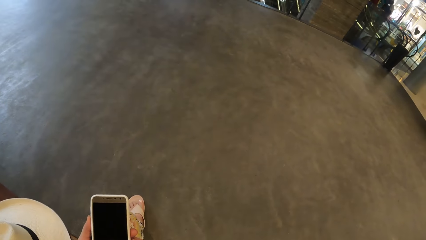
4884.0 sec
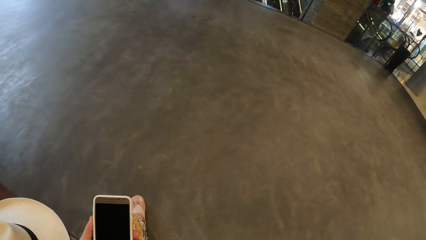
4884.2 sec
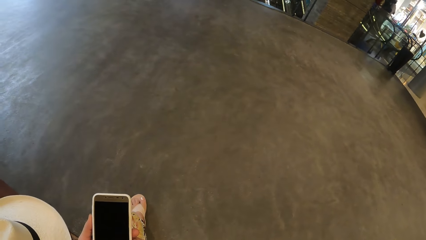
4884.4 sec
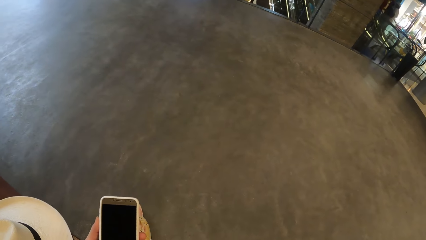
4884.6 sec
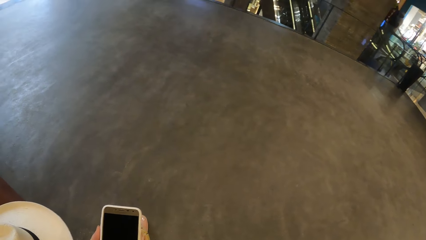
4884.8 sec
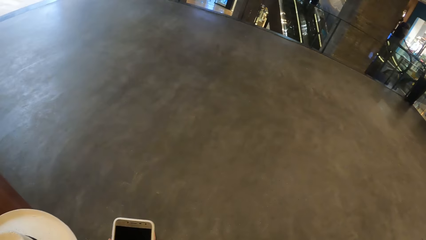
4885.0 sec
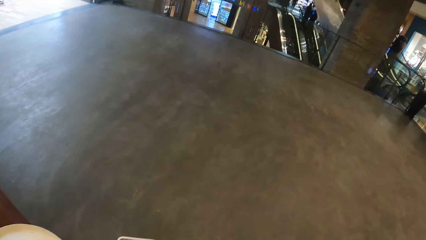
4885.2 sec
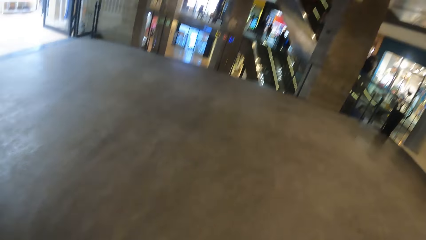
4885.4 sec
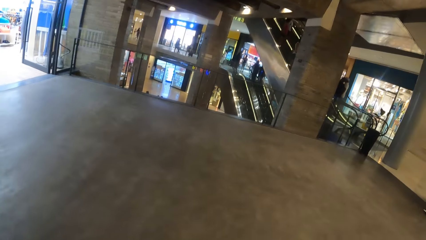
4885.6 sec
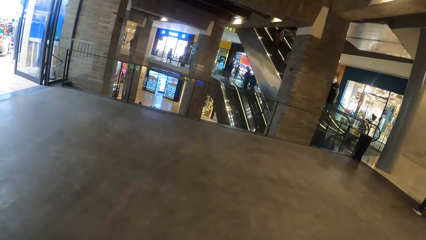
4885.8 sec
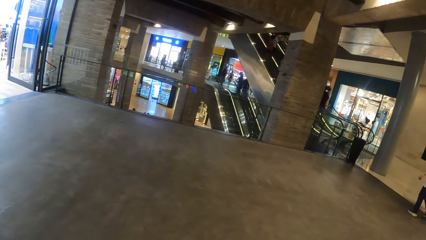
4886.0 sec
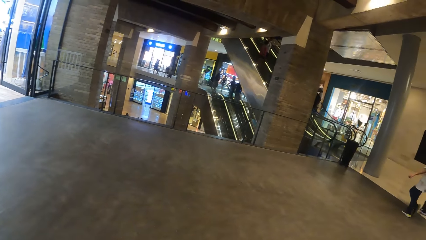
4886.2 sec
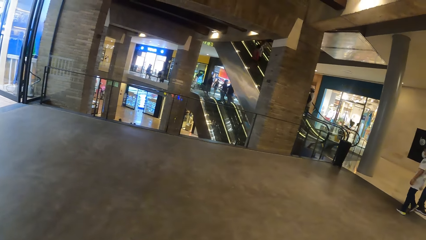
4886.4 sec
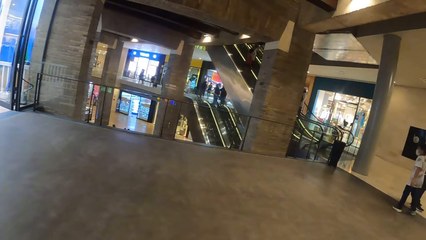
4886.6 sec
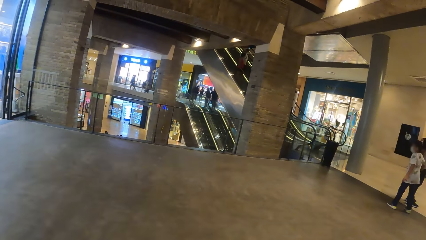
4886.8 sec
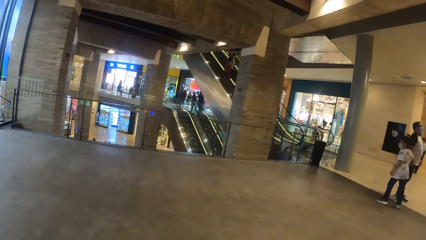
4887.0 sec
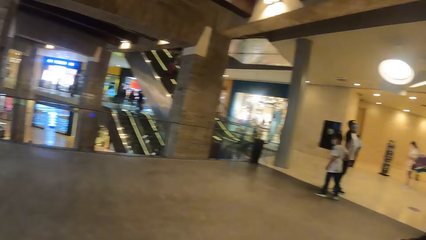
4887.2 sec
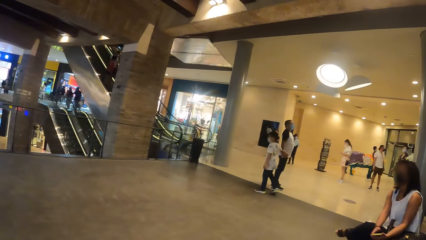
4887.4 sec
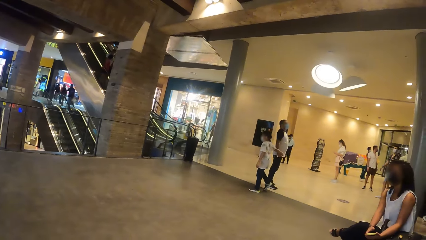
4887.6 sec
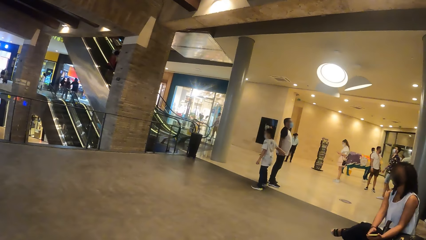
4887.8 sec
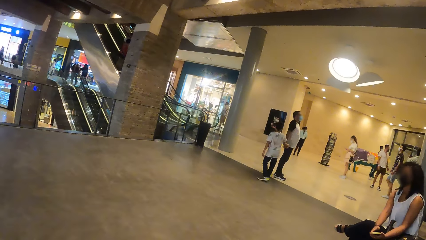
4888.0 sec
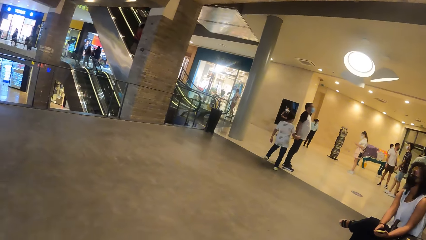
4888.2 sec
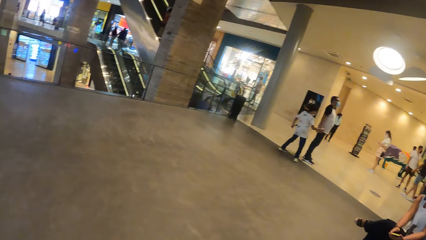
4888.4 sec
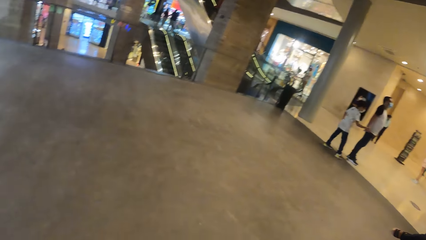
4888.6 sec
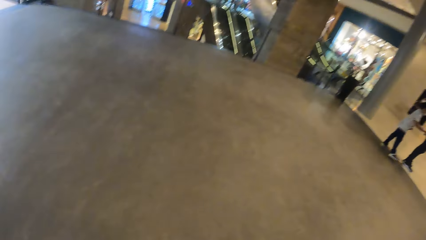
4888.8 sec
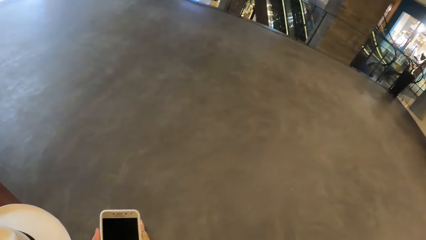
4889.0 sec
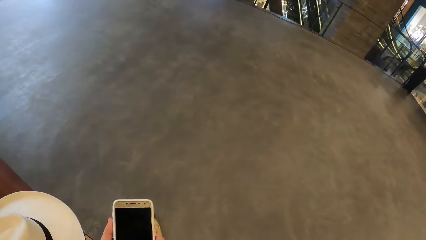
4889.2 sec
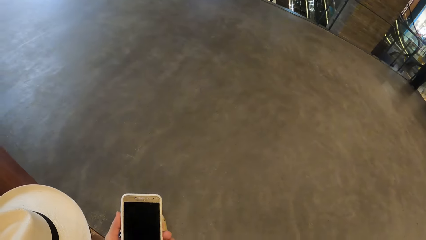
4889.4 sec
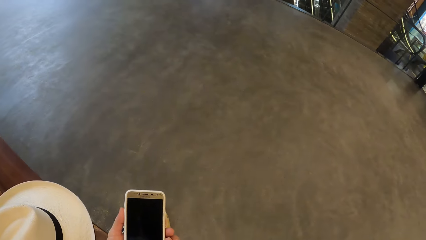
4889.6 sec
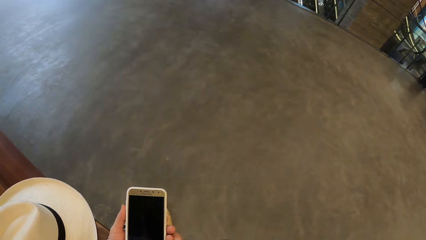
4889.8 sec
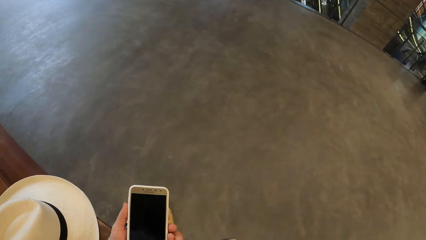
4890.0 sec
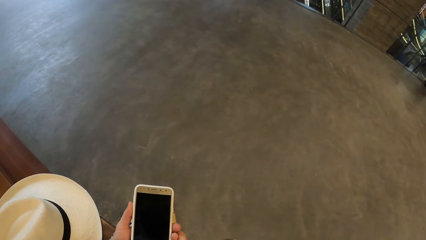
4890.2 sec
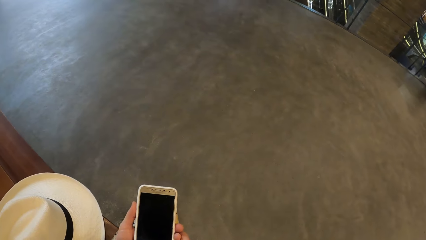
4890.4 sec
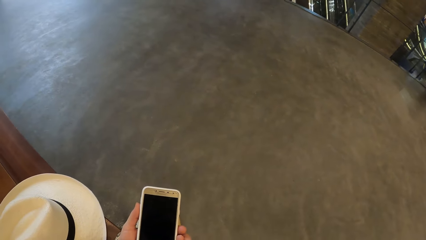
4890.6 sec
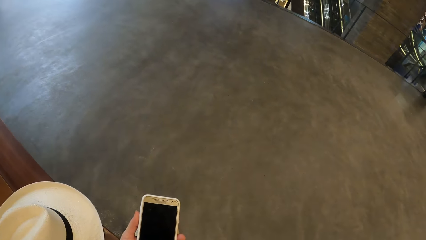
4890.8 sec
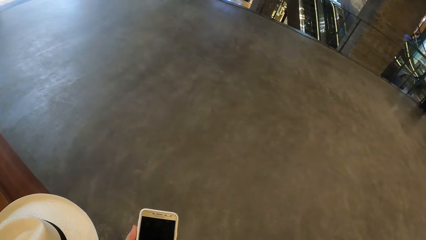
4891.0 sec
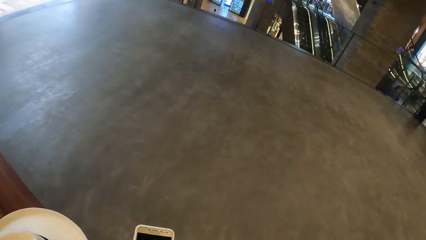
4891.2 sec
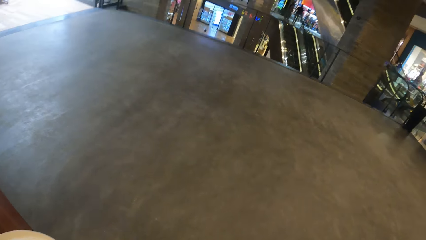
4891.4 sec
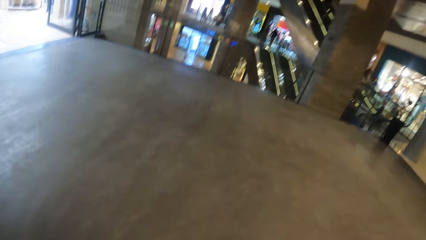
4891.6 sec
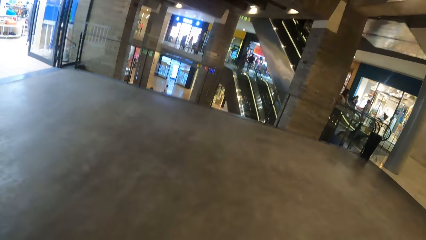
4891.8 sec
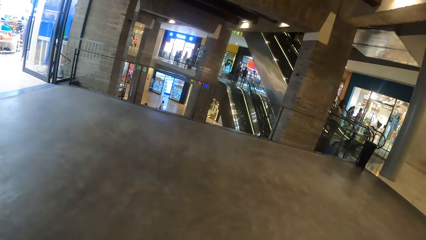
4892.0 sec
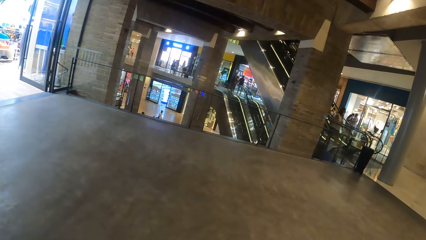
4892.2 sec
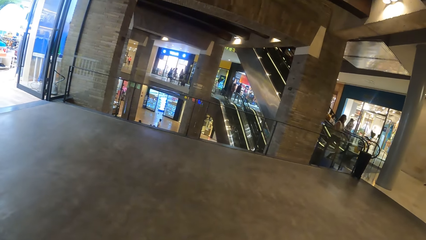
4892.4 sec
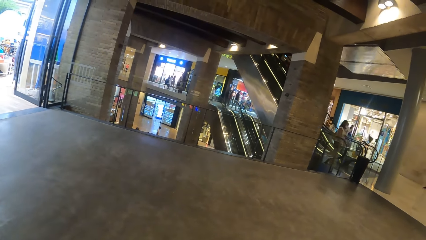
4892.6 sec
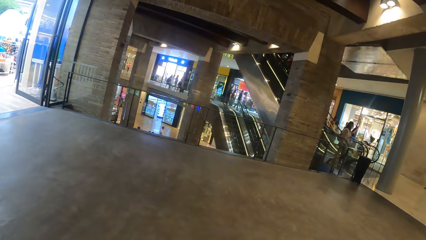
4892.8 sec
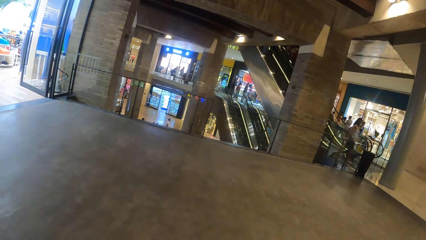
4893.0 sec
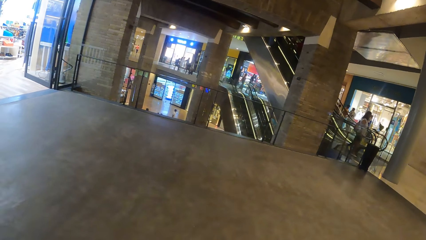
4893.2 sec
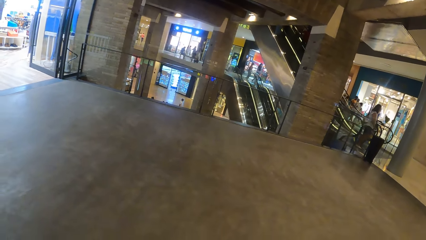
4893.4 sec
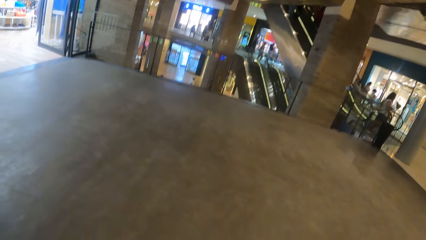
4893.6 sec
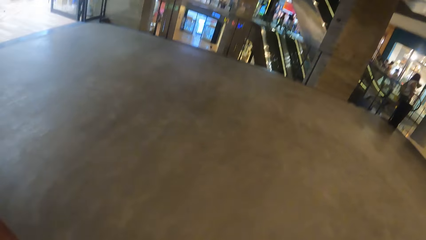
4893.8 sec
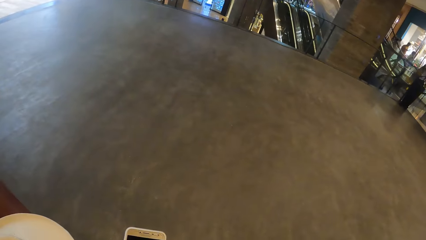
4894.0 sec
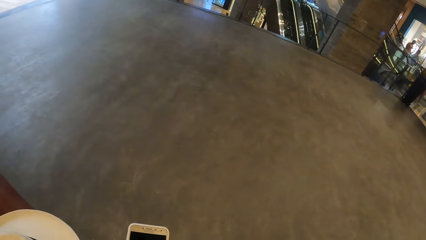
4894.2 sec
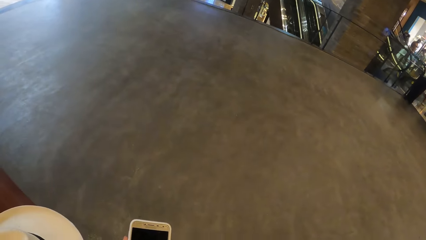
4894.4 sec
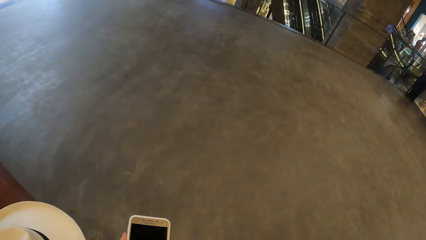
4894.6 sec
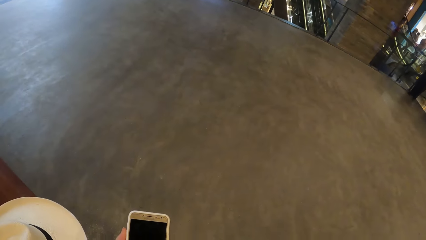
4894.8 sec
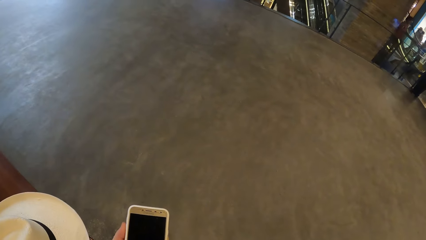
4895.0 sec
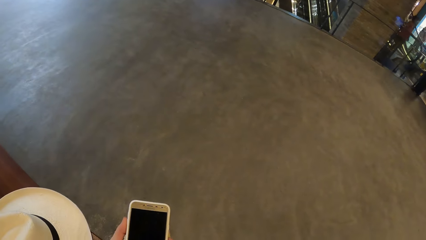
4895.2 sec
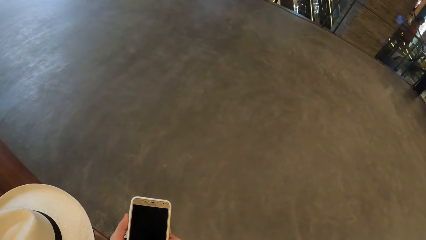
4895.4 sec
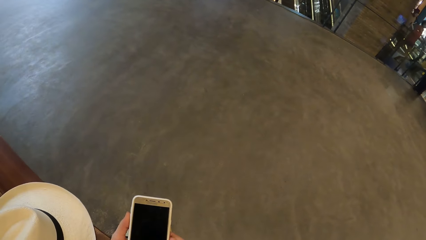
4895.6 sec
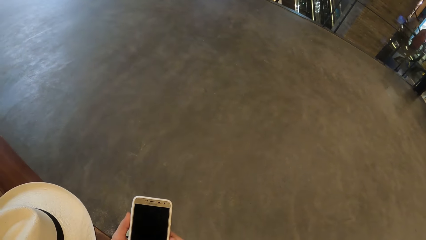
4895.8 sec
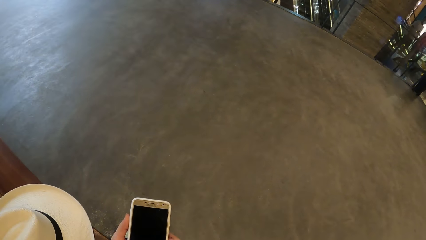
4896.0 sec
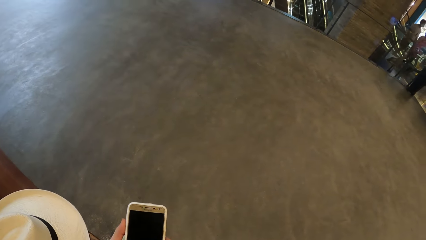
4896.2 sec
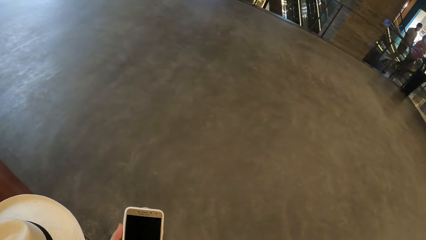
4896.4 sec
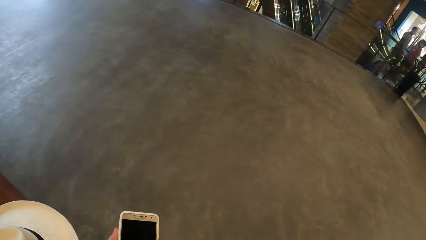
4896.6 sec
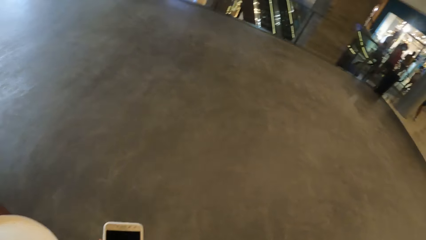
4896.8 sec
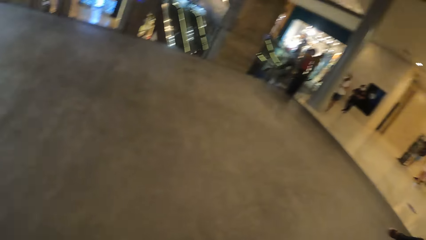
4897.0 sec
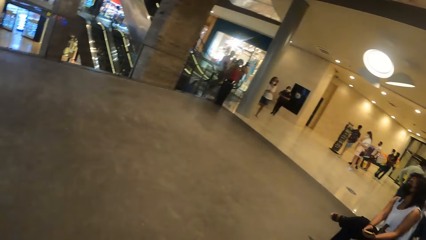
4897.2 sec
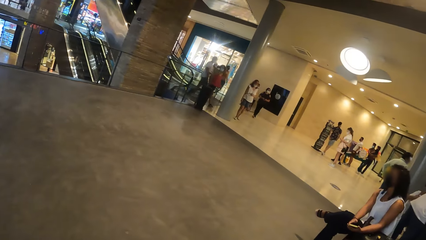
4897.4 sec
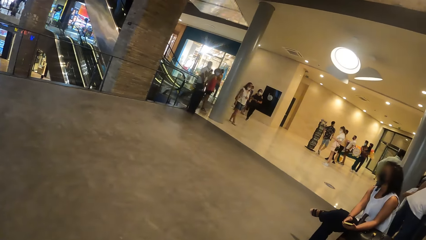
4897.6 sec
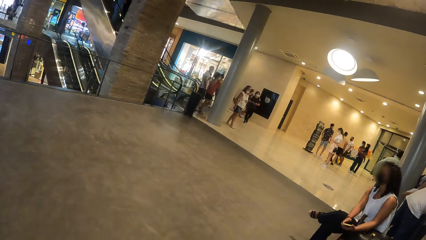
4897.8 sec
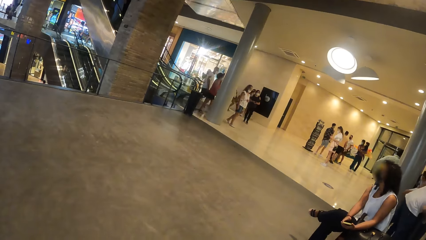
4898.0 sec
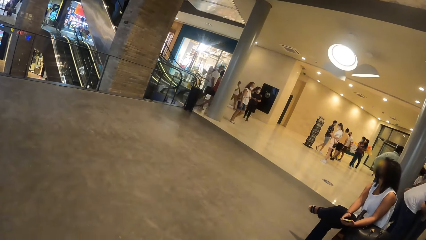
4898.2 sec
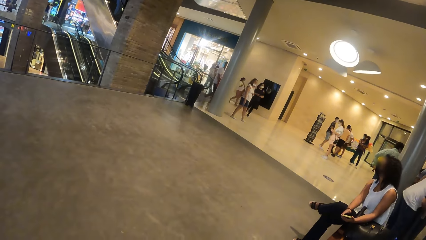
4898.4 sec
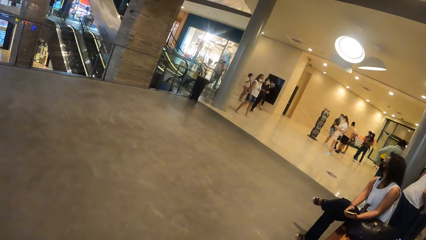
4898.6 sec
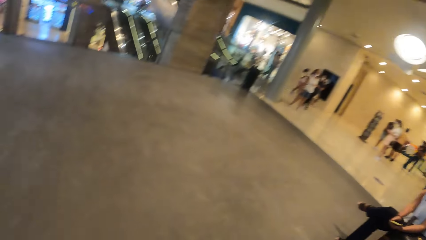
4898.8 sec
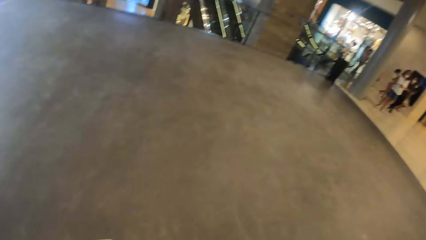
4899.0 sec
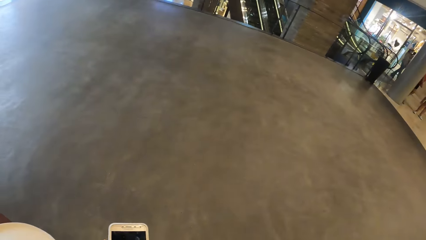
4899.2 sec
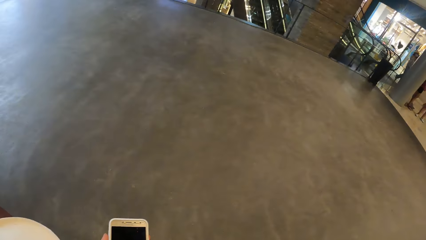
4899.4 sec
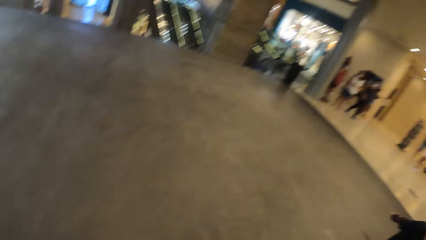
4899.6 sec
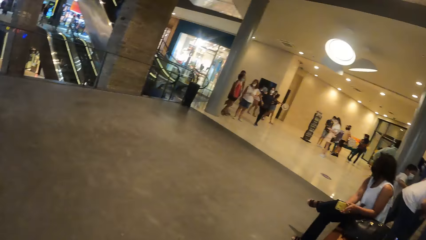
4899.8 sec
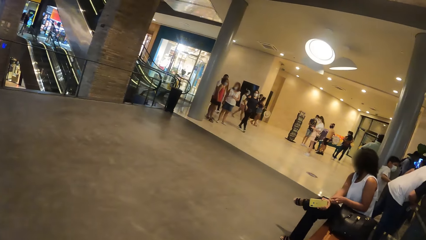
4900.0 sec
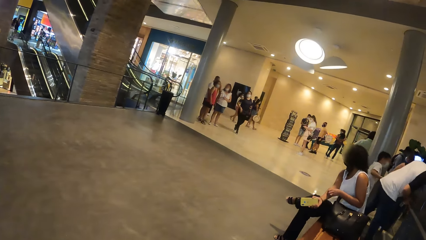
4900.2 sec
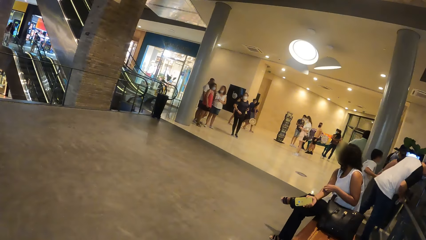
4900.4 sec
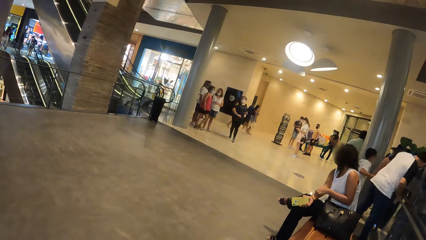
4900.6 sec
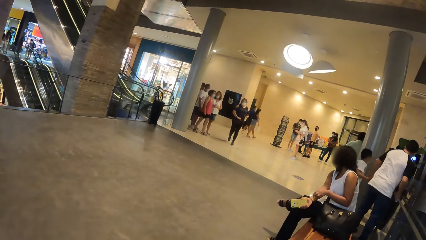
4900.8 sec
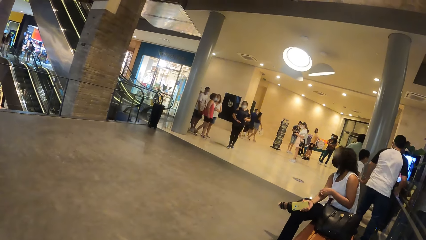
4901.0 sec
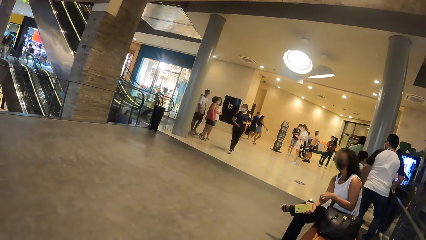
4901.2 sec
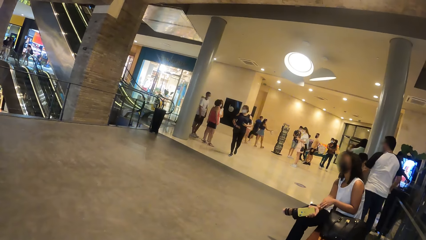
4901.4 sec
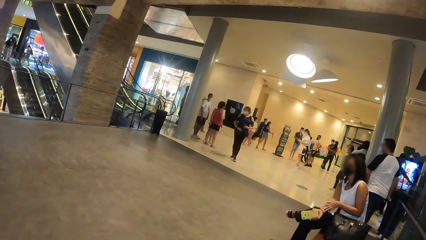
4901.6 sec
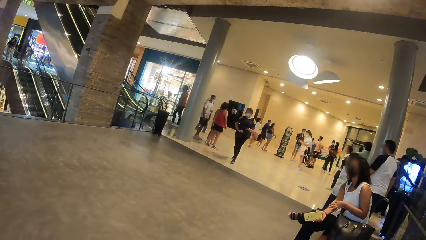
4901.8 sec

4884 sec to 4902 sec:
The camera wearer looks around. They look at the phone. They look around. They look at the phone. They look around. They look at the phone. A woman walks in the mall. The camera wearer looks at the woman. The woman scratches her right hand with her left hand.
